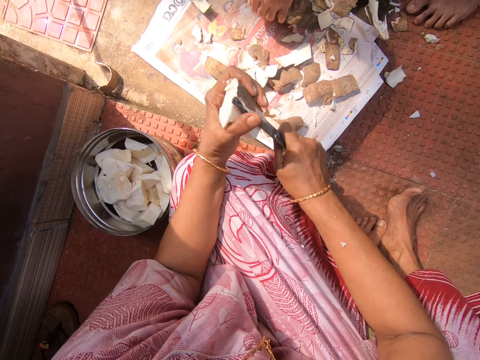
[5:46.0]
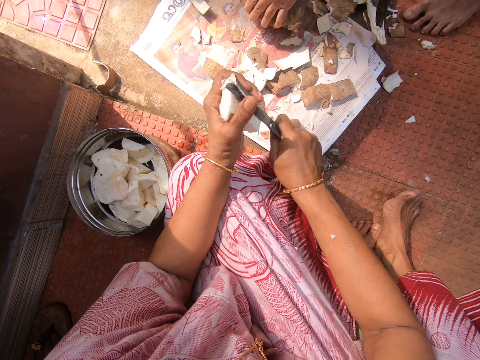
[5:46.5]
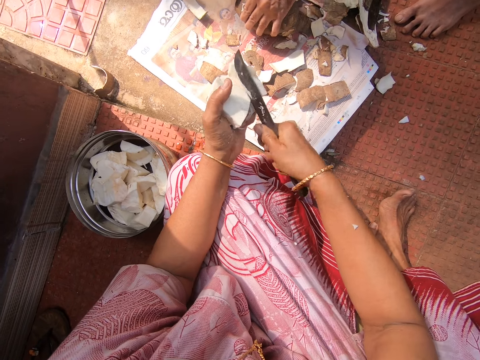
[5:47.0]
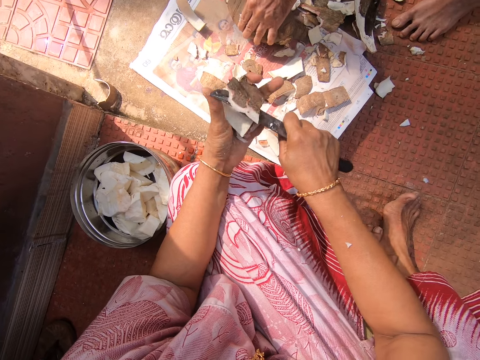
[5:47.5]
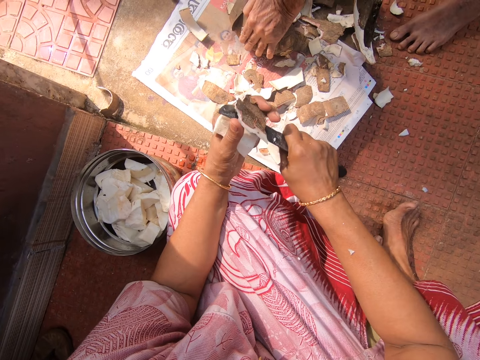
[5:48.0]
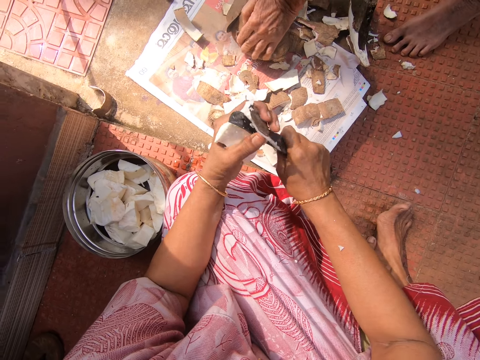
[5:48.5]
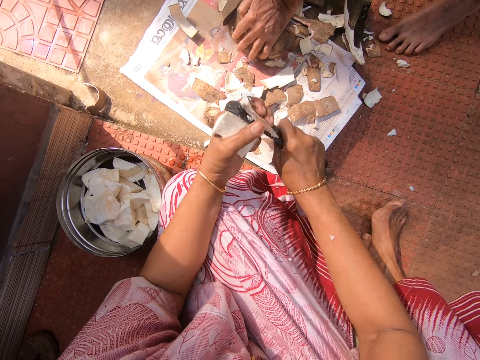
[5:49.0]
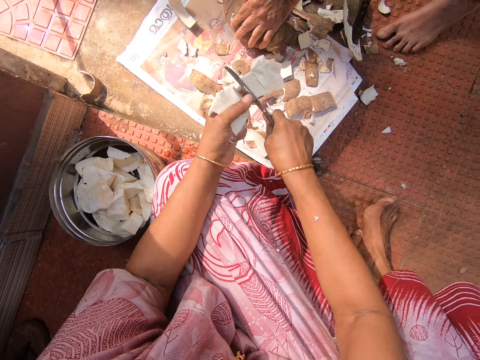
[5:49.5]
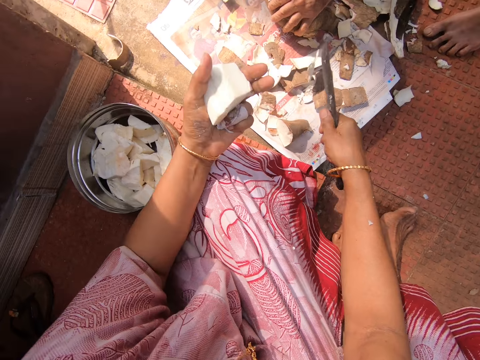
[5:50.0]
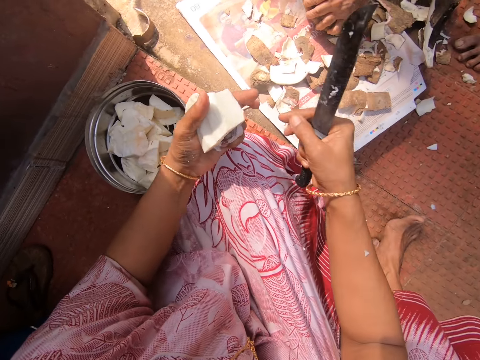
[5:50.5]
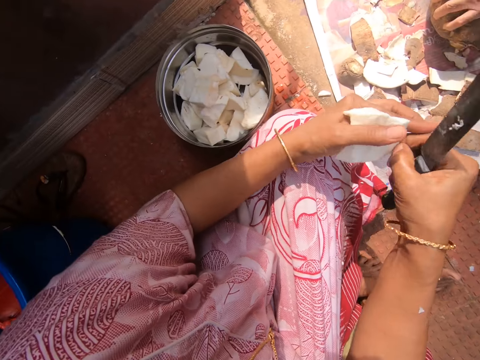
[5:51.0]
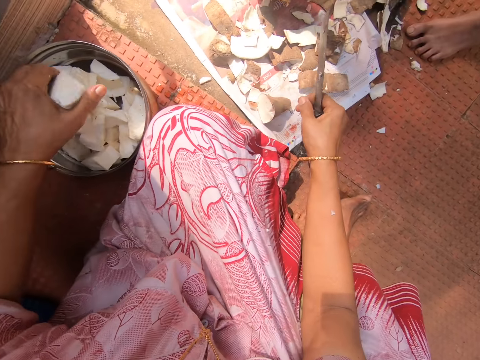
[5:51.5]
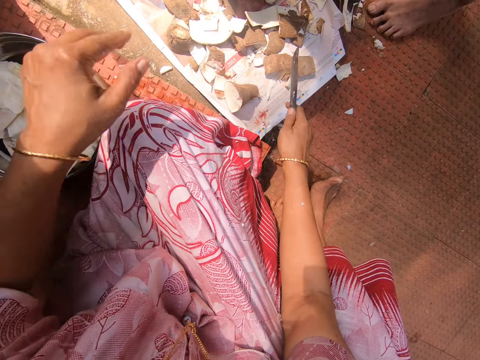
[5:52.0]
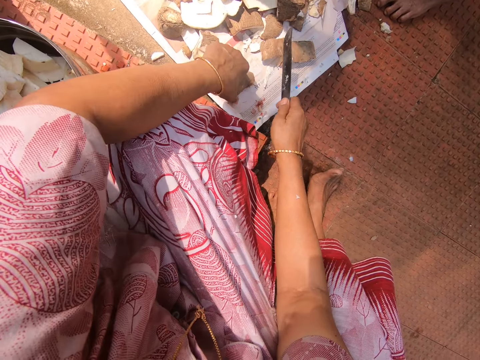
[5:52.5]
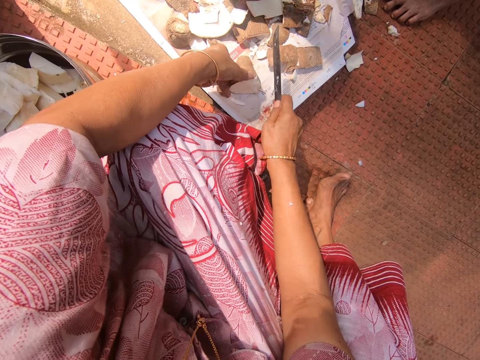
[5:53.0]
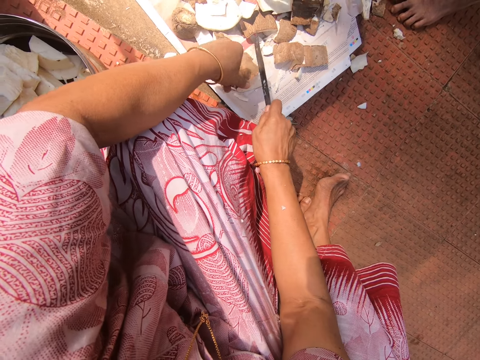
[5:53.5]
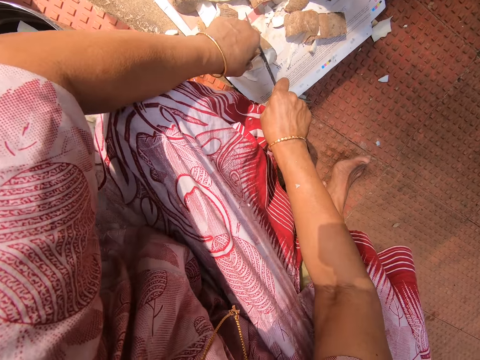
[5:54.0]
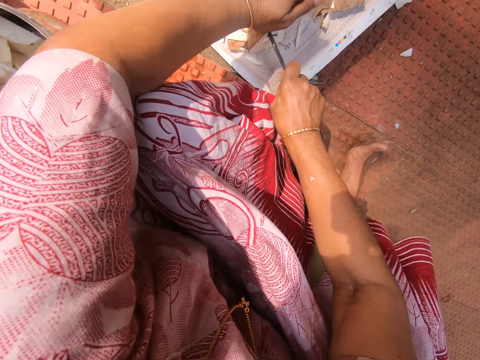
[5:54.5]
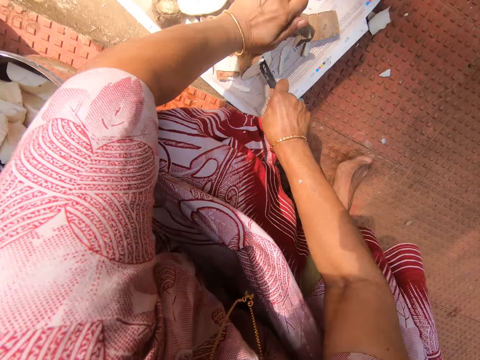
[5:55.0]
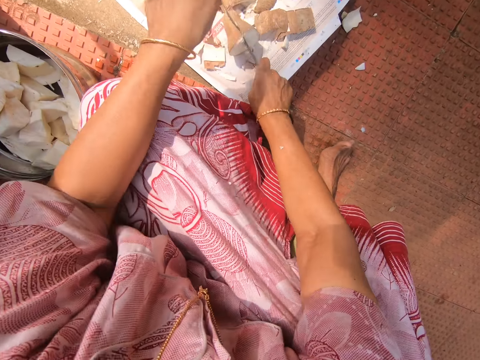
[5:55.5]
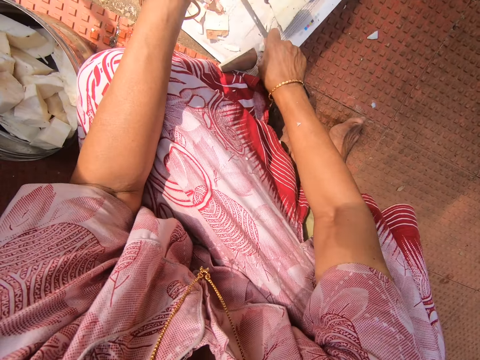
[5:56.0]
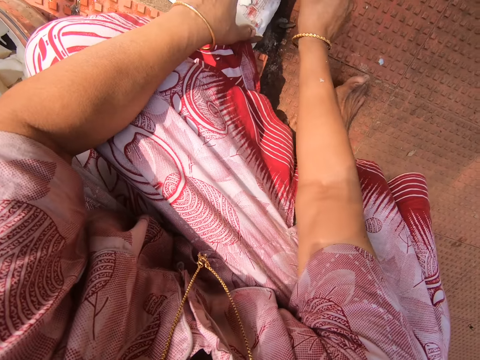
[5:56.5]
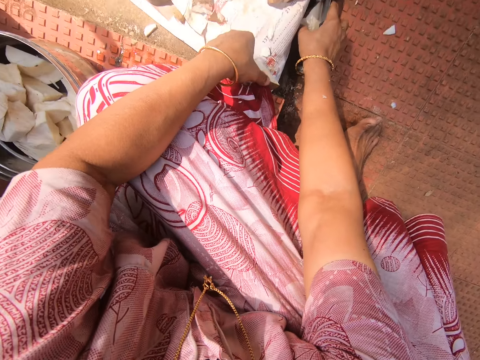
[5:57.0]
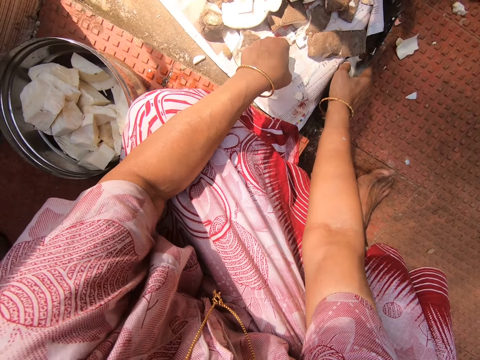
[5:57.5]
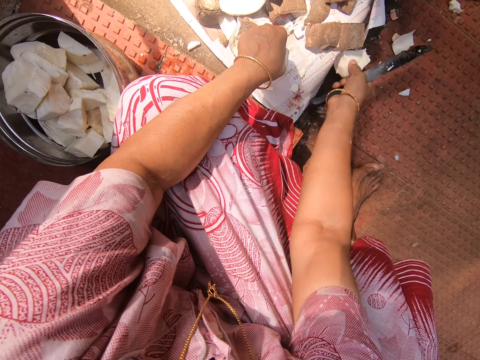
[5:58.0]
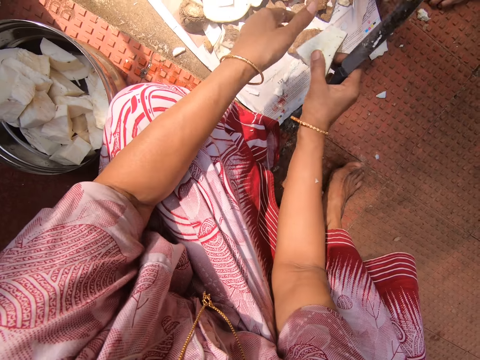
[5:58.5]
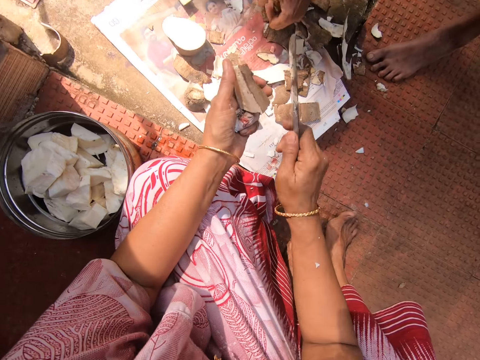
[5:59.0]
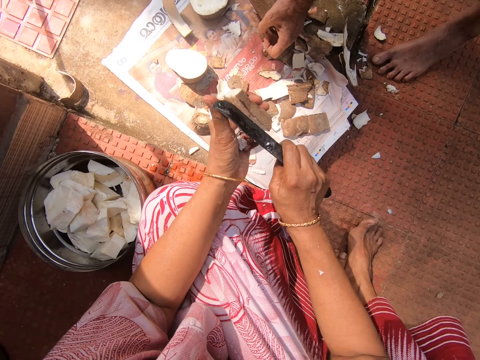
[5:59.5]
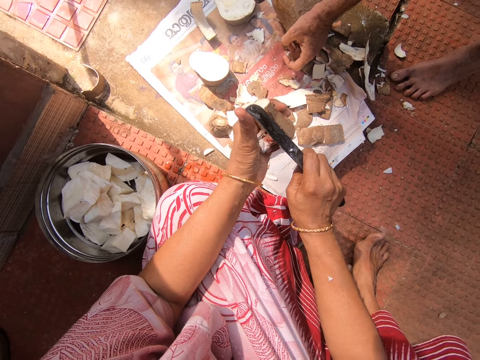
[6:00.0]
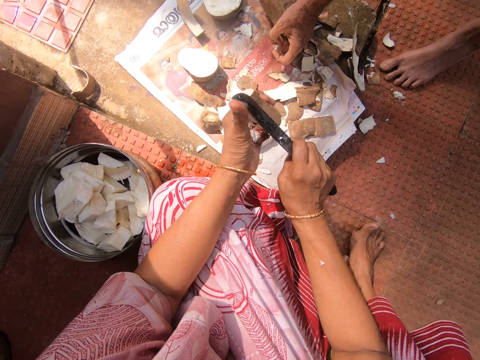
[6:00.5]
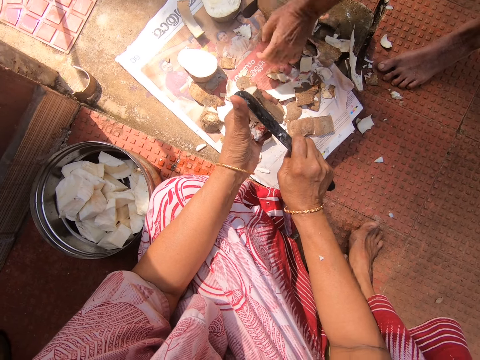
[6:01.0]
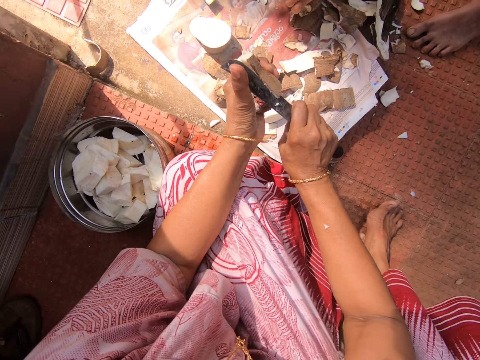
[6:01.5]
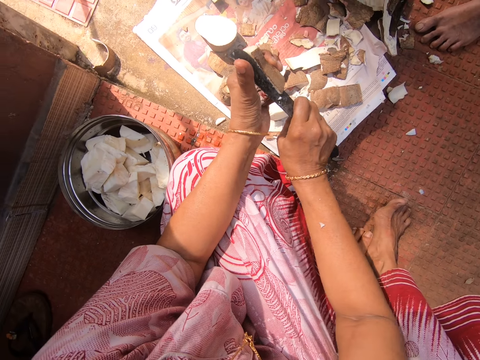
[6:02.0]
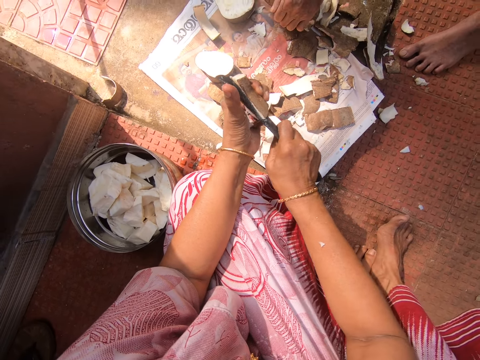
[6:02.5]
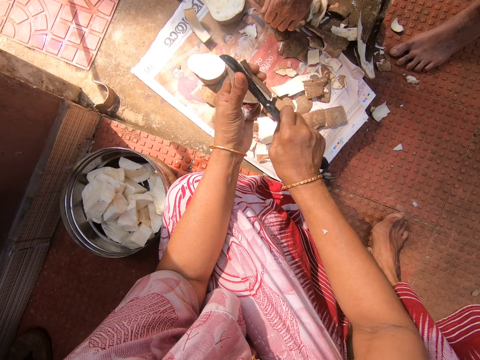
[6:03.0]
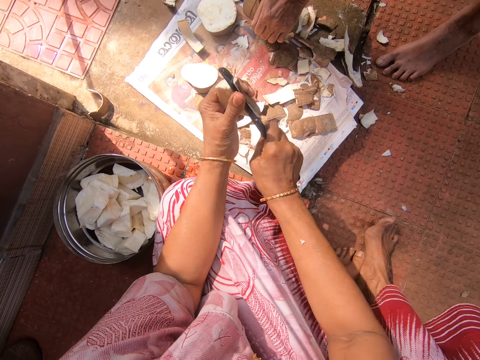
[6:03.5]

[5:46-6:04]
The camera wearer puts the cassava in the bucket. They pick the cassava from the floor. They cut the cassava. They pick the cassava from the floor. They peel the cassava.

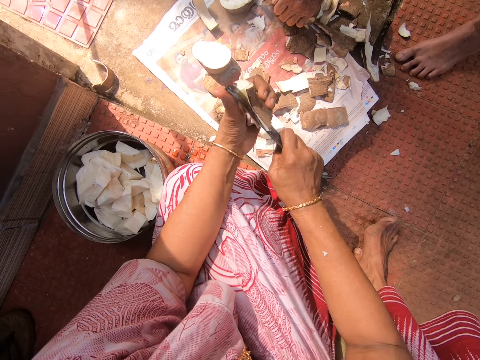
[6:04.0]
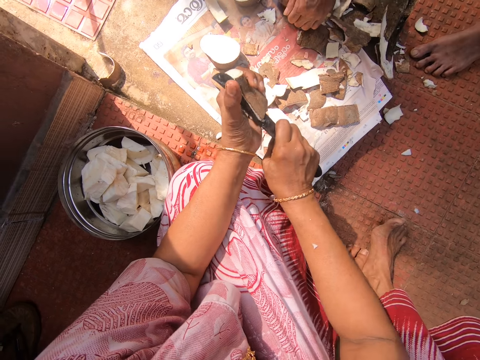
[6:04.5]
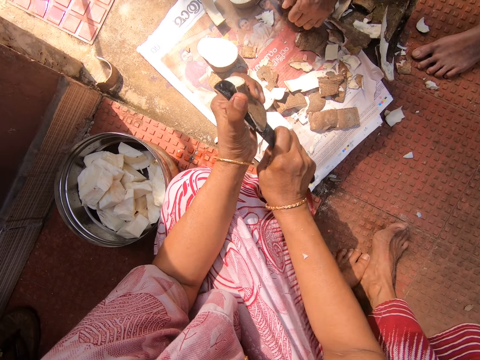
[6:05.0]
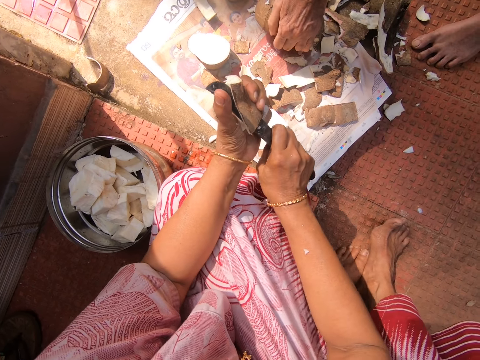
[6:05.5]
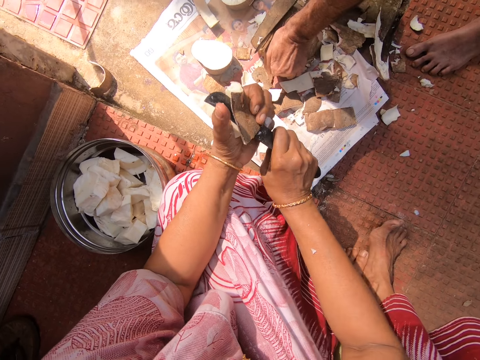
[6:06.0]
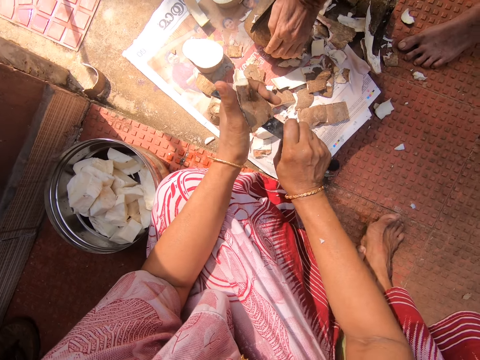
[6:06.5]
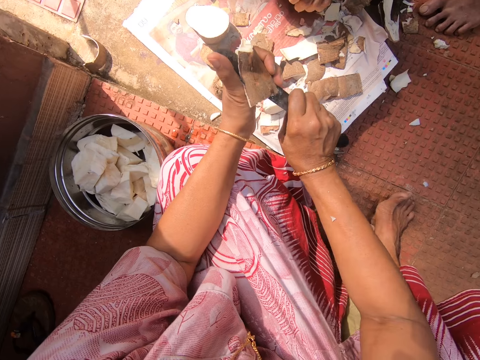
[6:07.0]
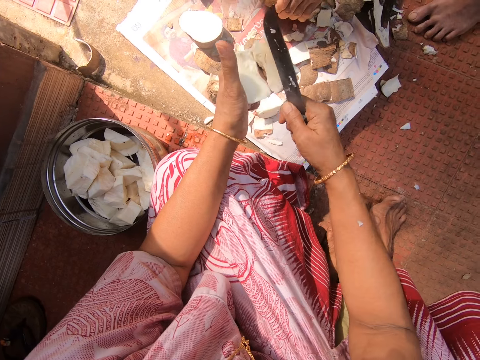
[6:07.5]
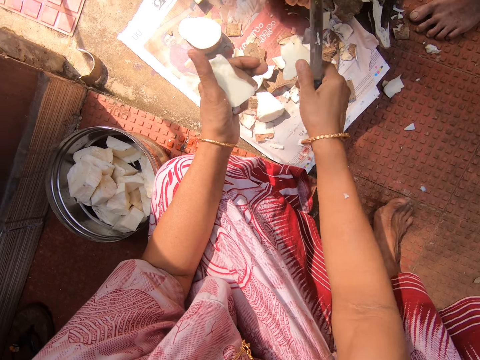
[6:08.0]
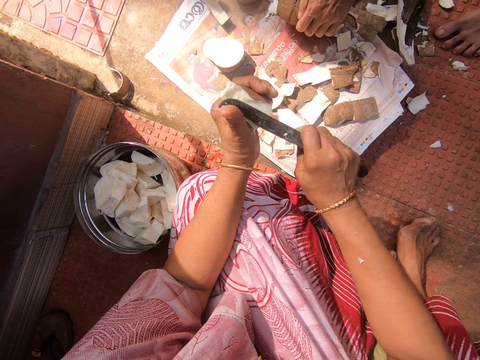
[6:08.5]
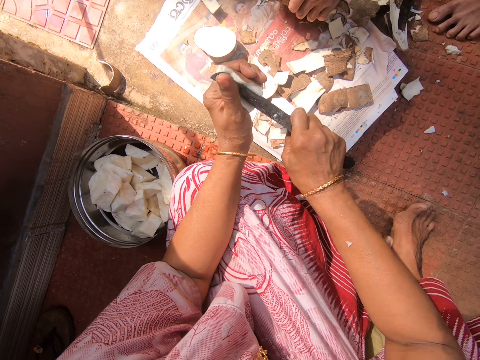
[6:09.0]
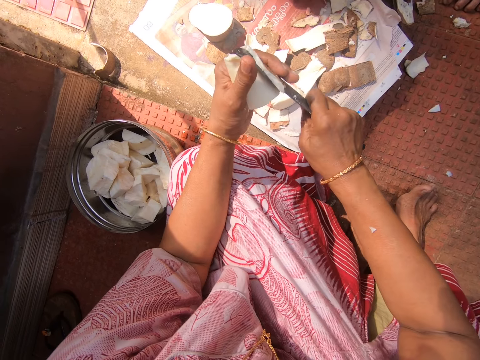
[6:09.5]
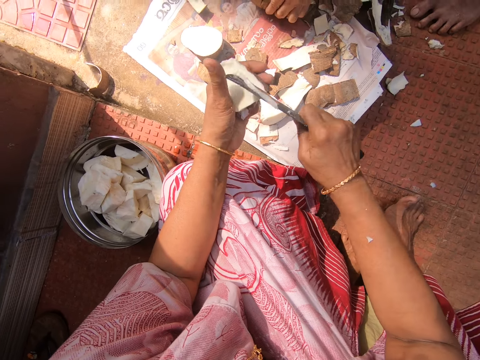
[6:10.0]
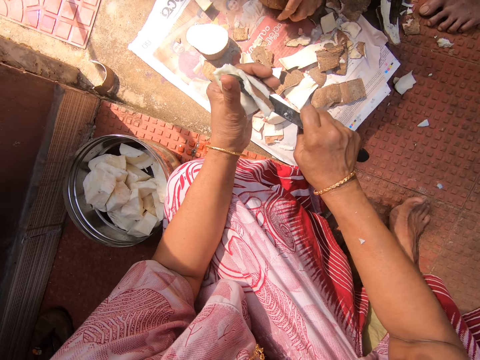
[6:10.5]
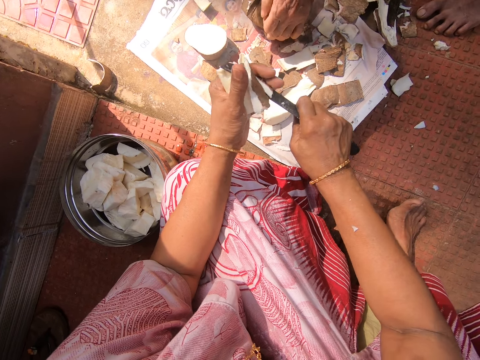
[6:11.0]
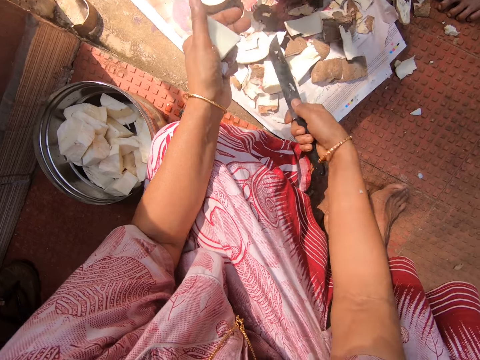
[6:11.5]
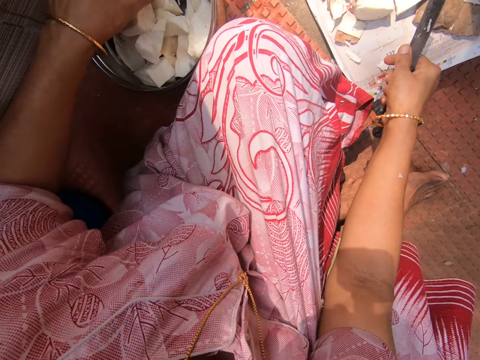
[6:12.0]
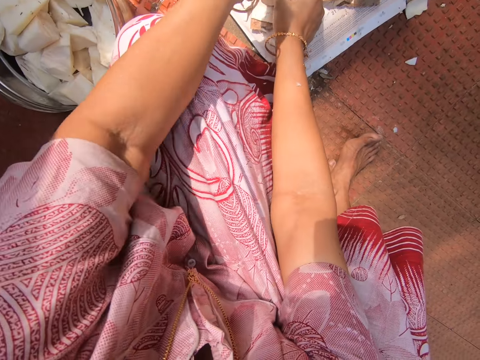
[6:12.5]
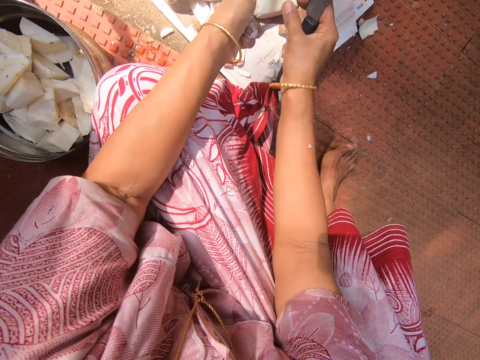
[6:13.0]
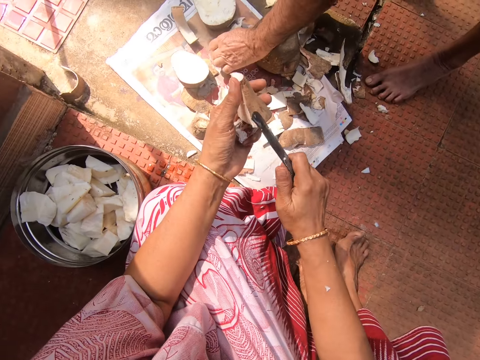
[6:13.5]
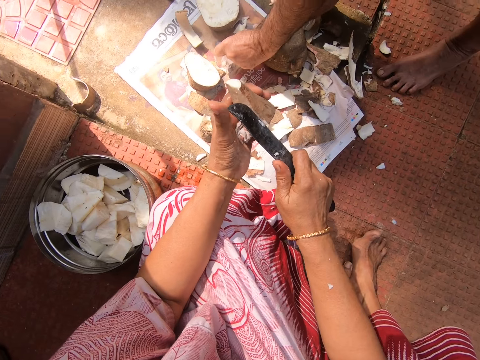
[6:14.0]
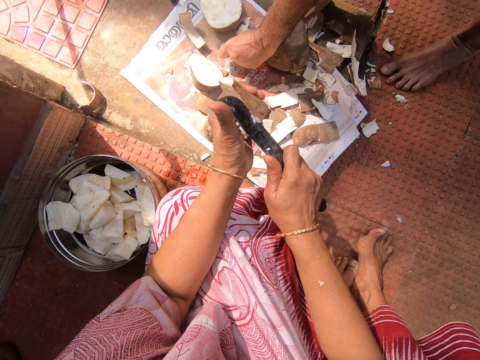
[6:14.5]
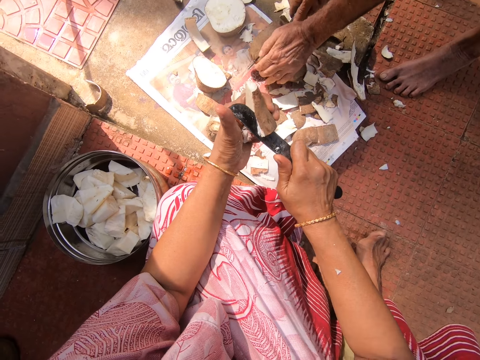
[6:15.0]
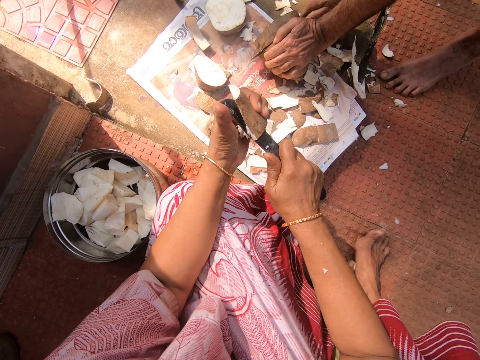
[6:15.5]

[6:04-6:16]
The camera wearer drops the skin. They peel the yam. They put the yam or cassava in the bucket. They pick the cassava from the floor. They peel the cassava.
